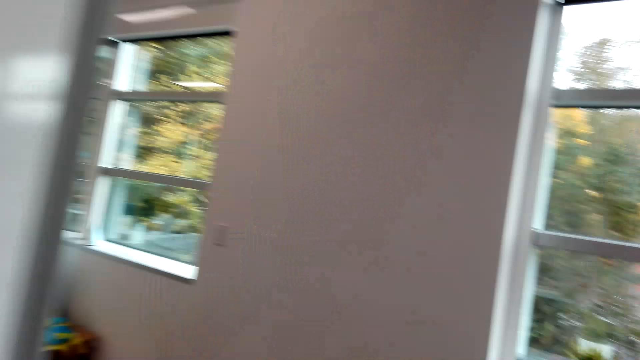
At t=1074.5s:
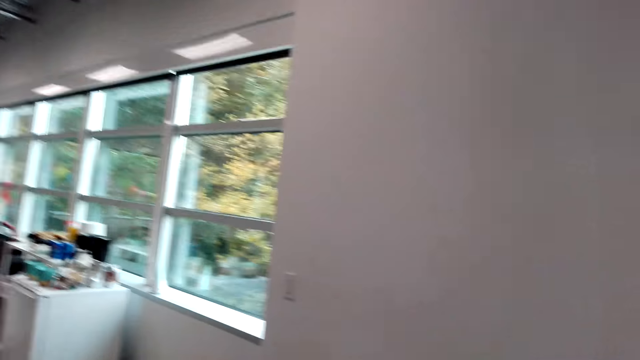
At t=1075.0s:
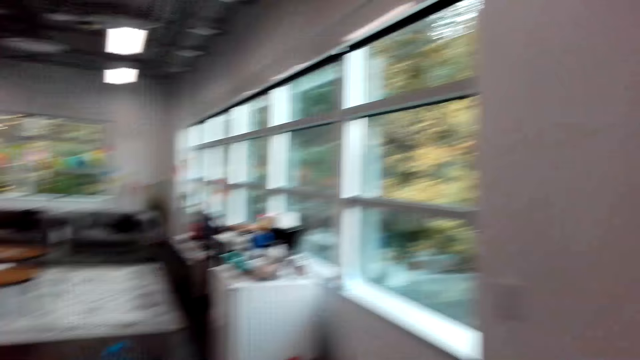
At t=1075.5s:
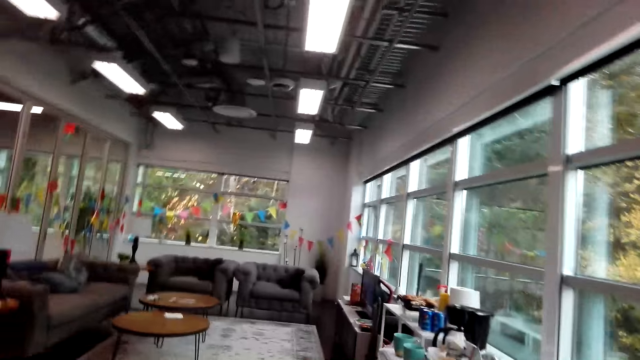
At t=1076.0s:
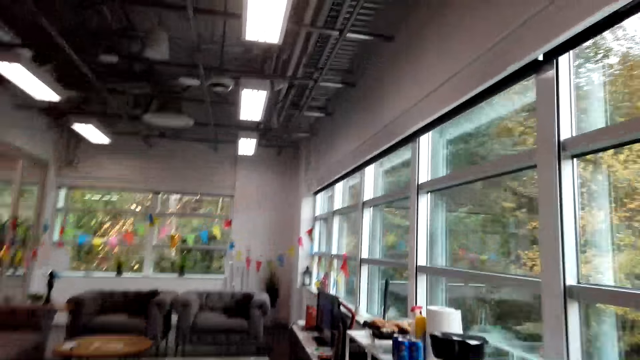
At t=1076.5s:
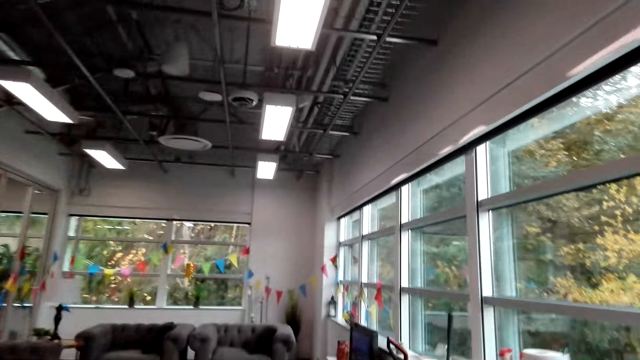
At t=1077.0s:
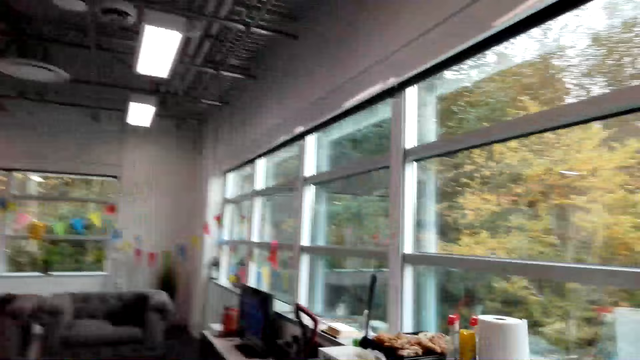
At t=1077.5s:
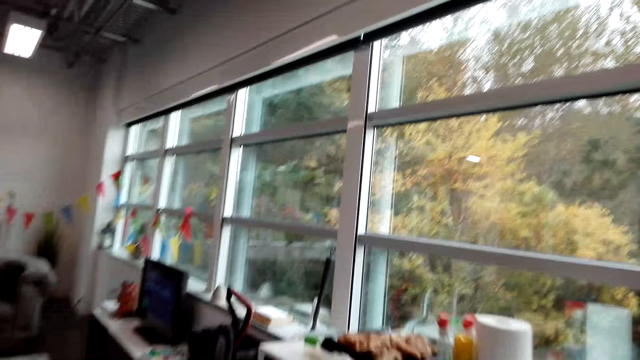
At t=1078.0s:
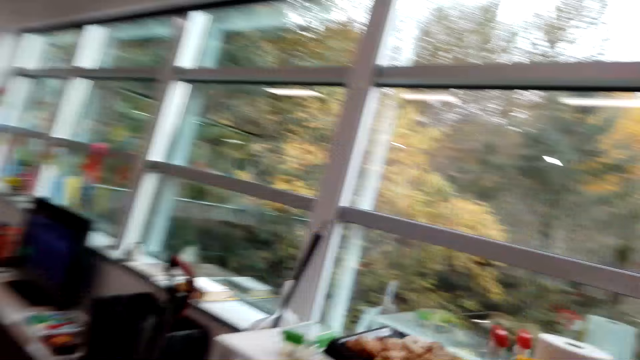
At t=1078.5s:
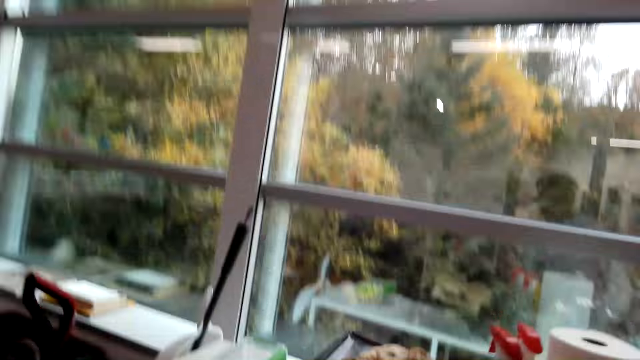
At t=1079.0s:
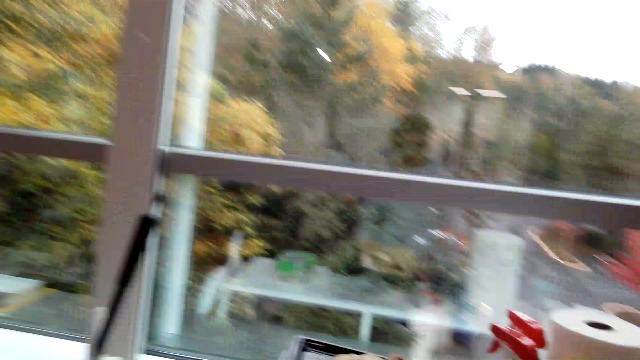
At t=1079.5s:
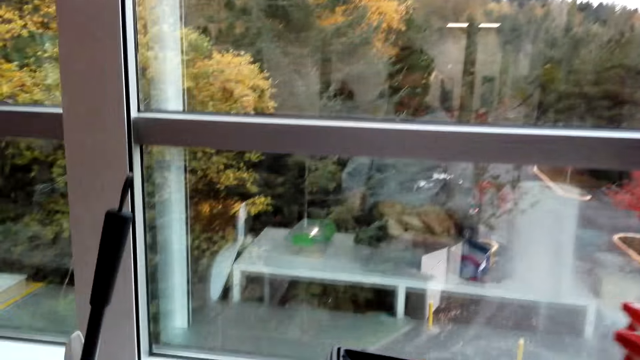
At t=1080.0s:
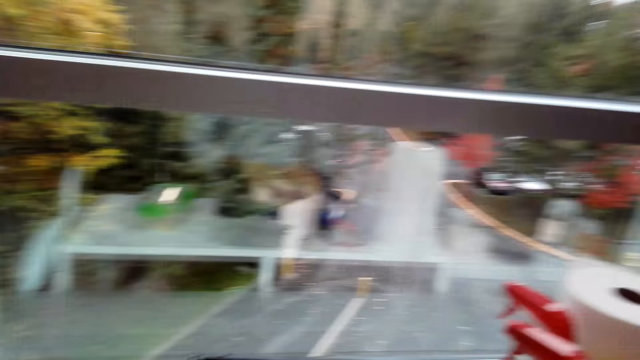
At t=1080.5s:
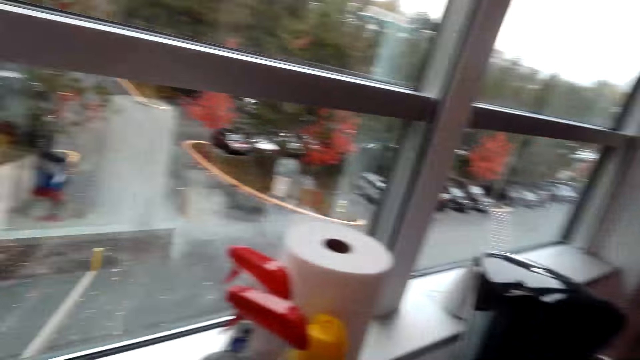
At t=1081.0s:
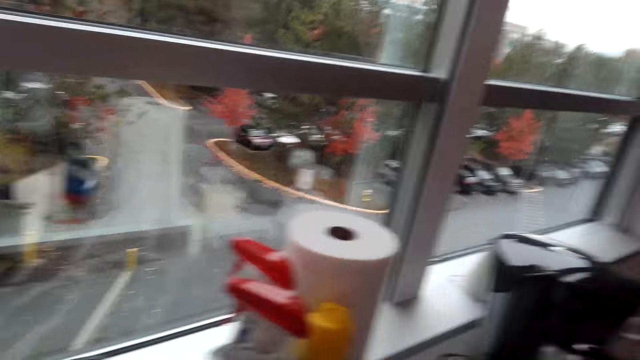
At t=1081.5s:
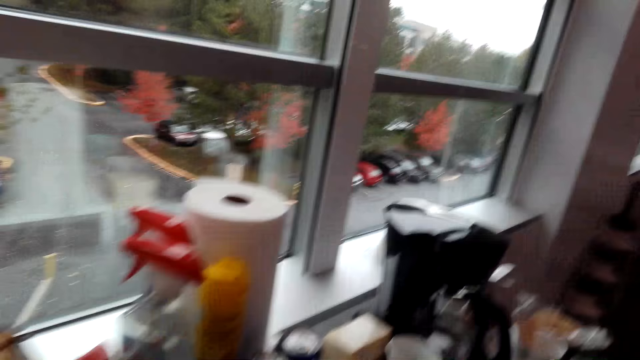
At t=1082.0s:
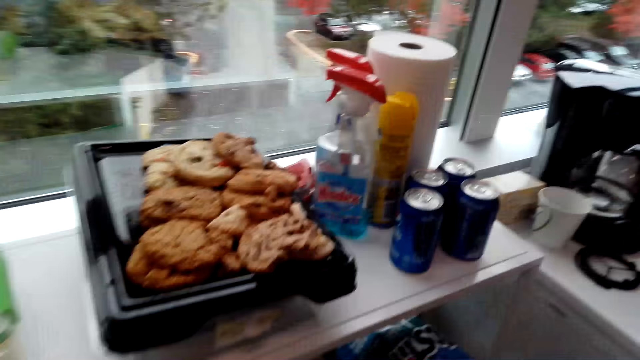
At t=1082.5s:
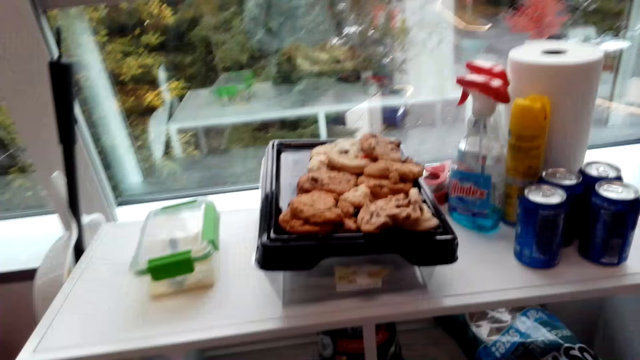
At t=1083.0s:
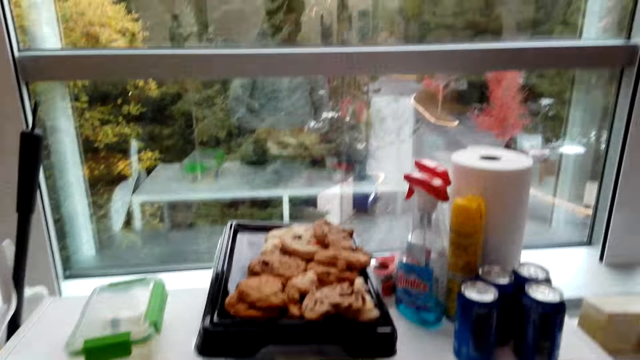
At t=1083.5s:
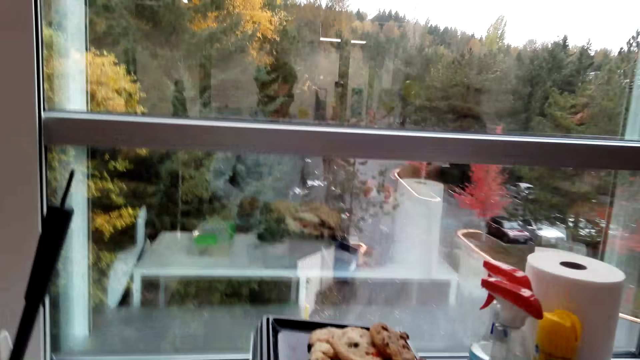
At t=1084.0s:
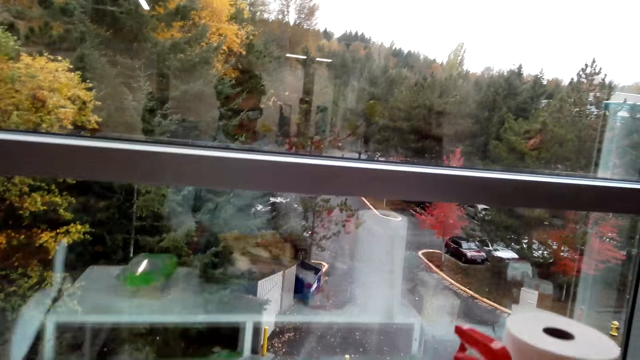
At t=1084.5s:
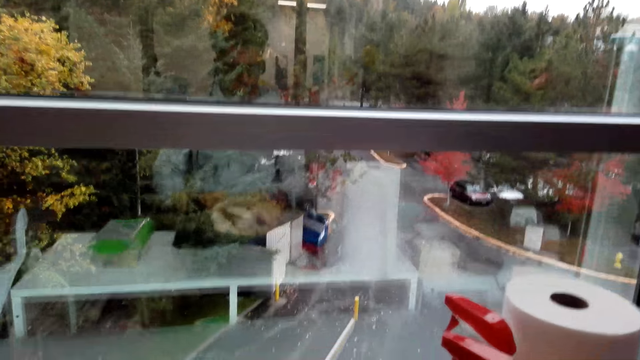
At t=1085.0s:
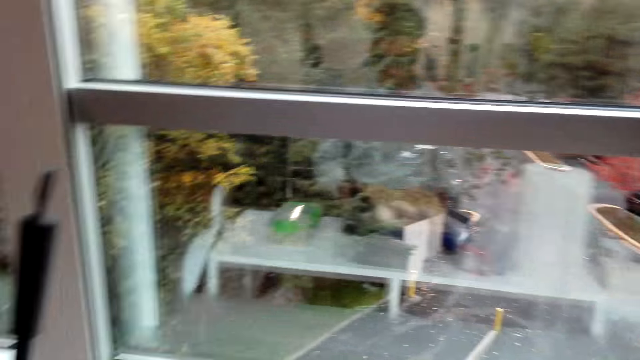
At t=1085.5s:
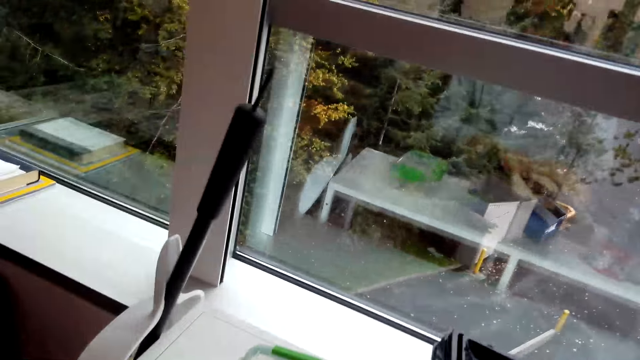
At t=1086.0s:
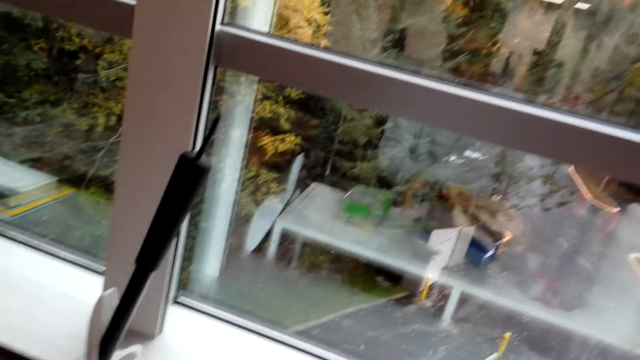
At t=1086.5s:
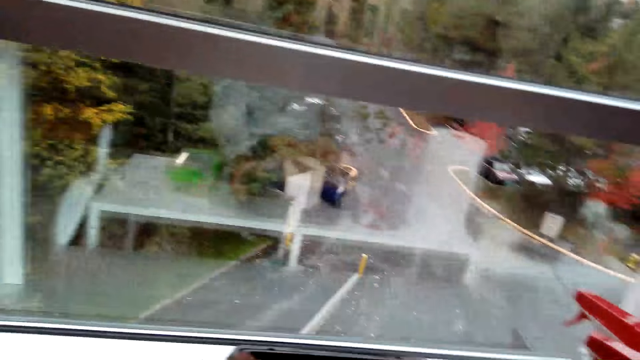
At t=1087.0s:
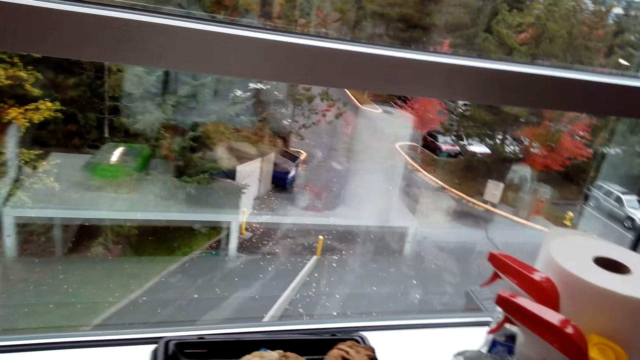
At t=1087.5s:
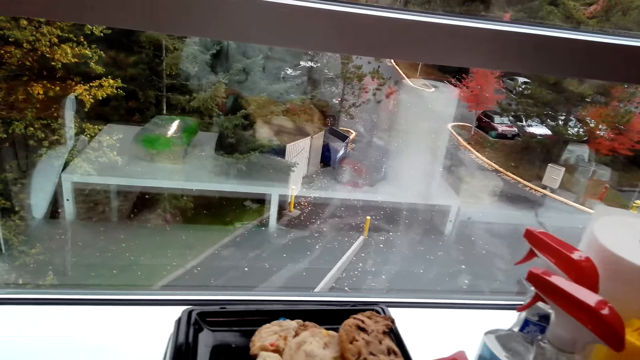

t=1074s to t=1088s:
The camera wearer walks towards the kitchen area. They look at items on the table. They look outside the window. They touch the tin of food.

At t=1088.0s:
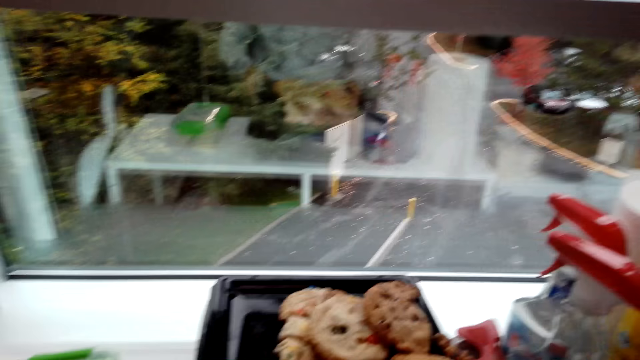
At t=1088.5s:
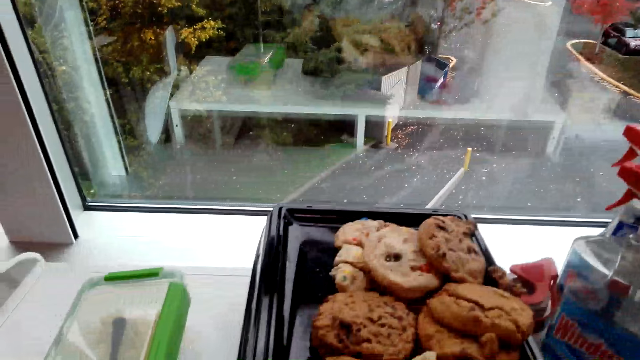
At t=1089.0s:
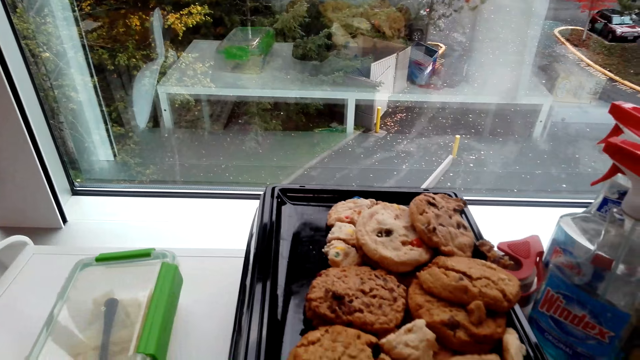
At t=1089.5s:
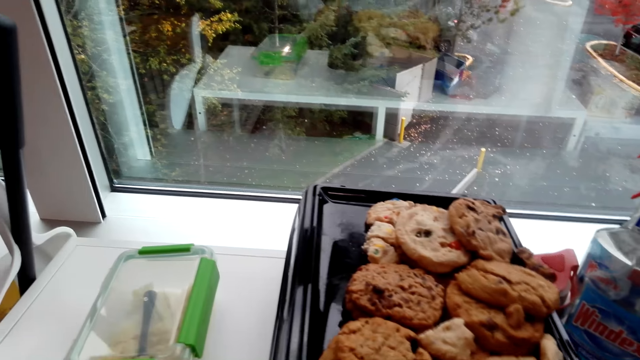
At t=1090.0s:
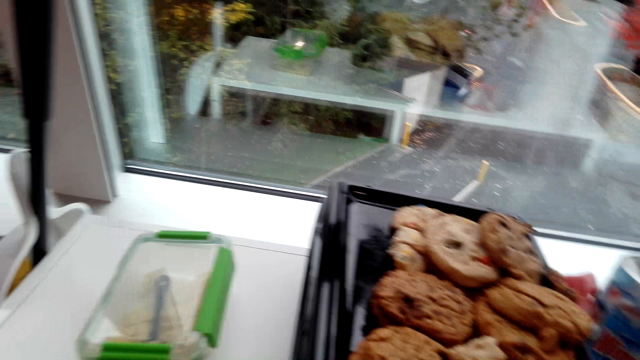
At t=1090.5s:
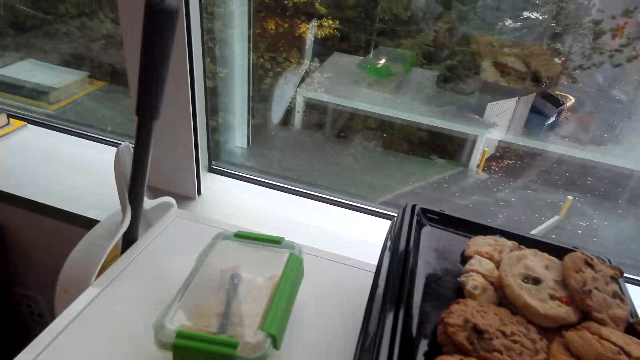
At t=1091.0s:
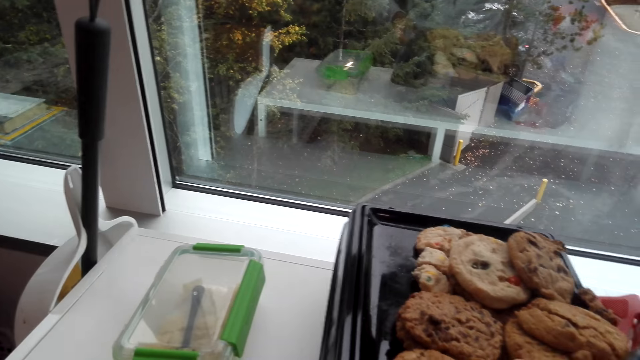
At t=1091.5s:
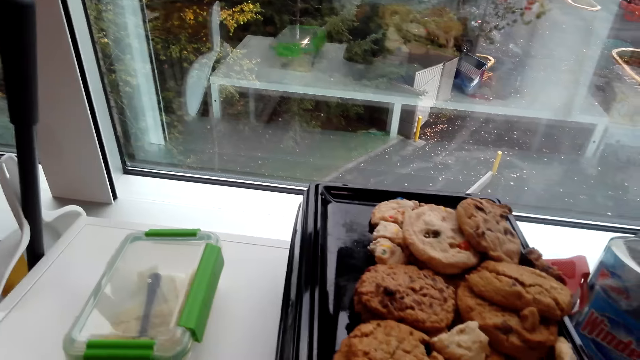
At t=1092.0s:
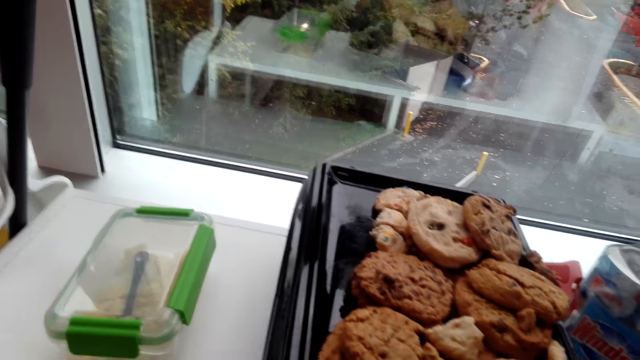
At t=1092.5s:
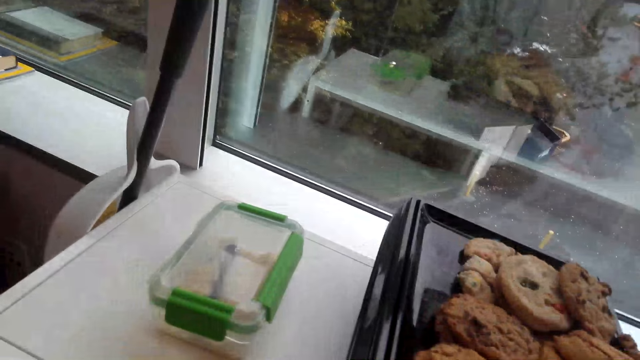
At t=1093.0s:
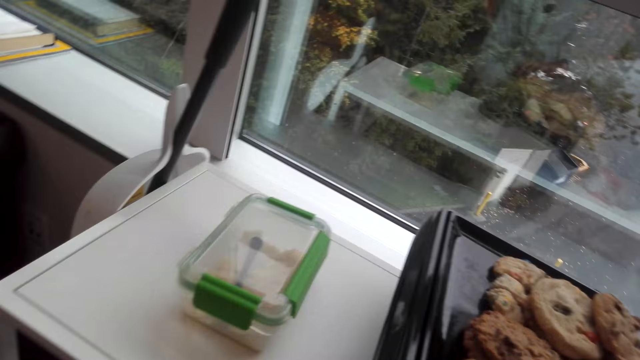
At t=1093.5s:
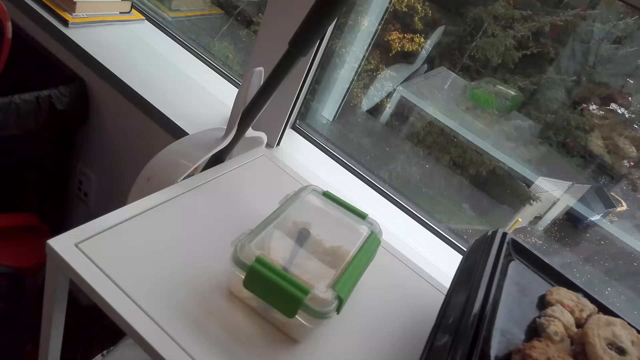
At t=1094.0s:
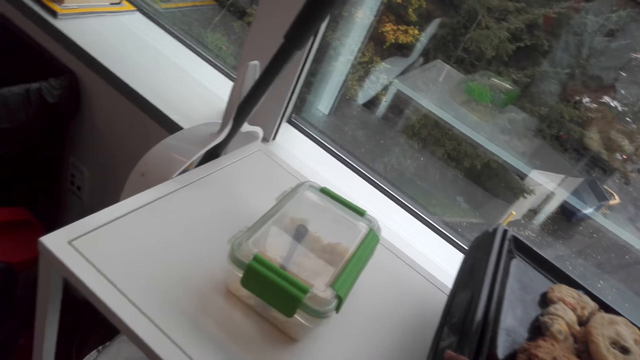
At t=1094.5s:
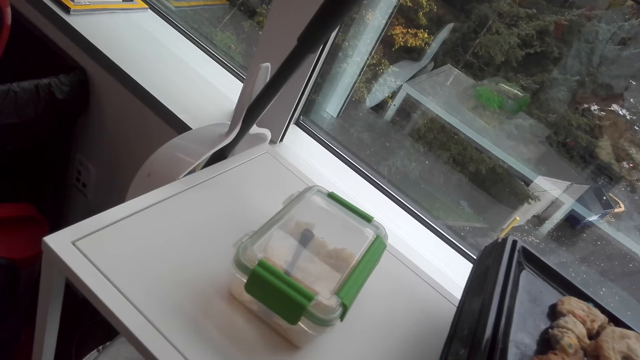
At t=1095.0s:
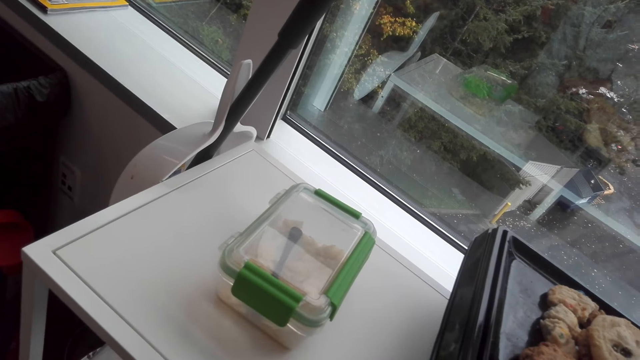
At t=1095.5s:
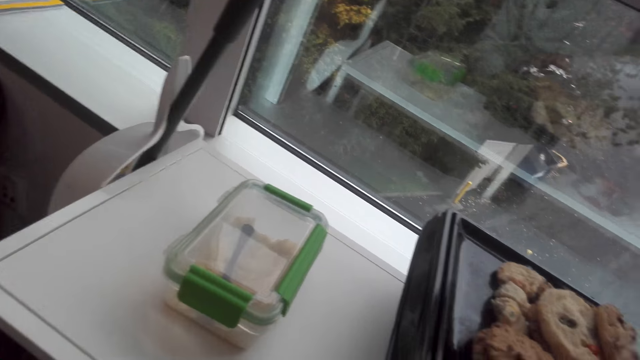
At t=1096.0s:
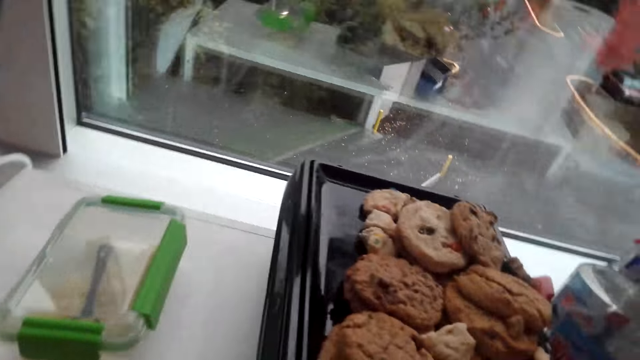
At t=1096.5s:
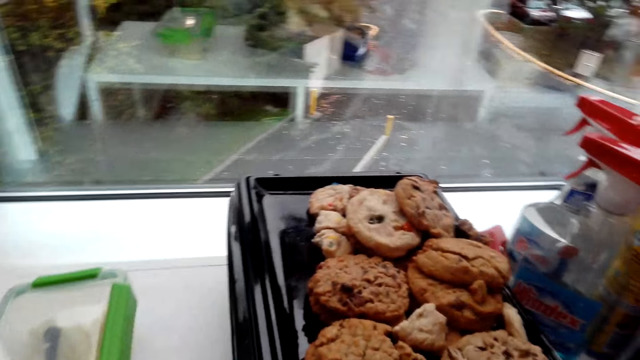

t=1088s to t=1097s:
The camera wearer slightly moves the tray with cookies.
